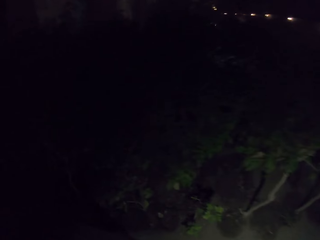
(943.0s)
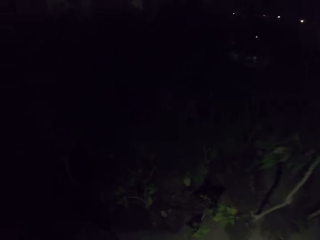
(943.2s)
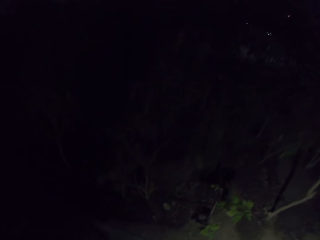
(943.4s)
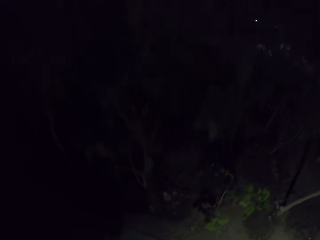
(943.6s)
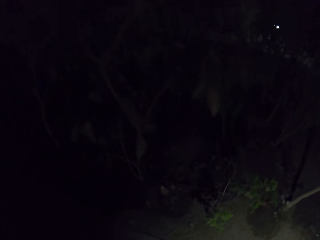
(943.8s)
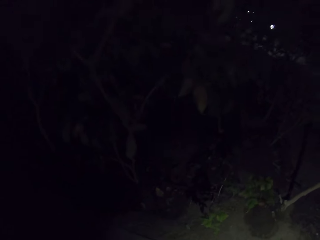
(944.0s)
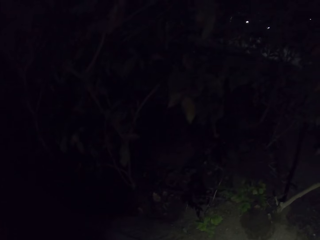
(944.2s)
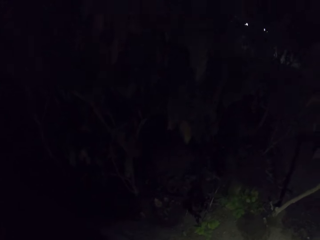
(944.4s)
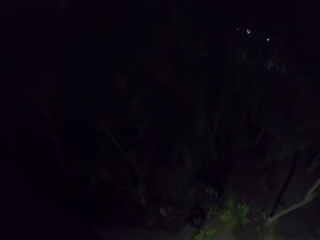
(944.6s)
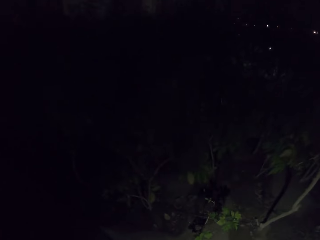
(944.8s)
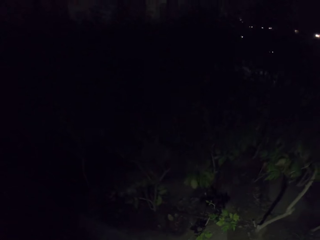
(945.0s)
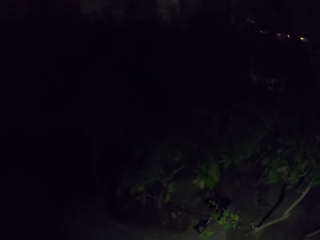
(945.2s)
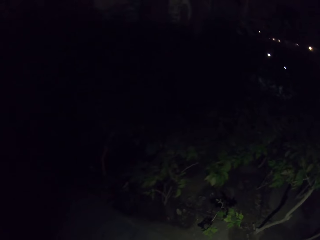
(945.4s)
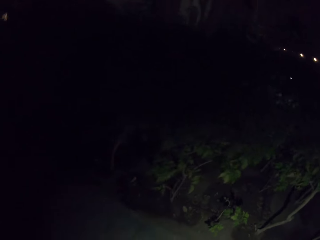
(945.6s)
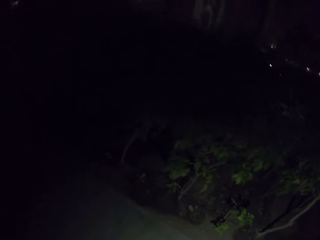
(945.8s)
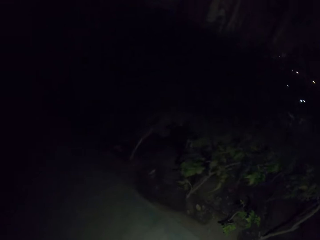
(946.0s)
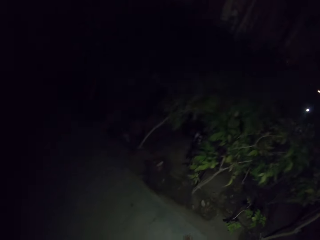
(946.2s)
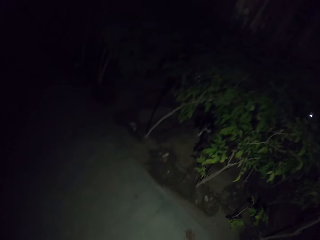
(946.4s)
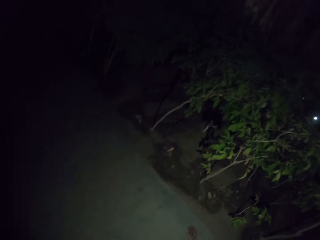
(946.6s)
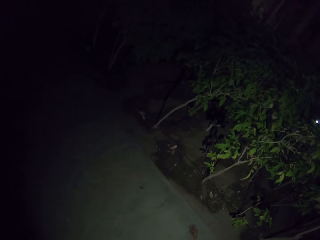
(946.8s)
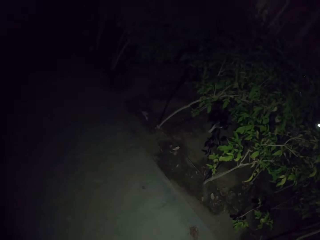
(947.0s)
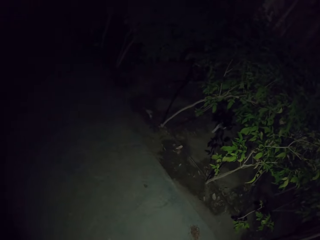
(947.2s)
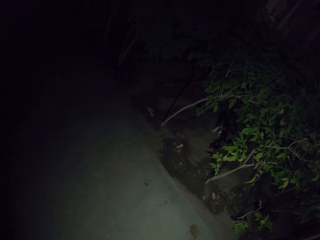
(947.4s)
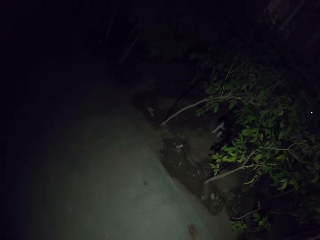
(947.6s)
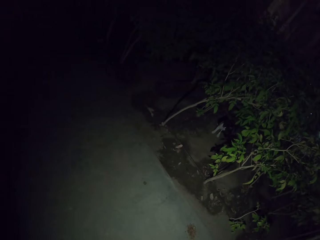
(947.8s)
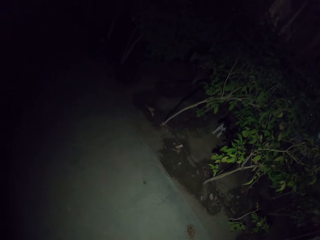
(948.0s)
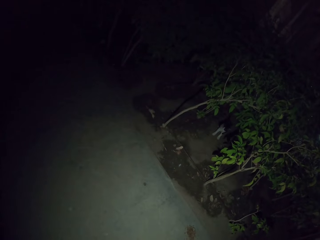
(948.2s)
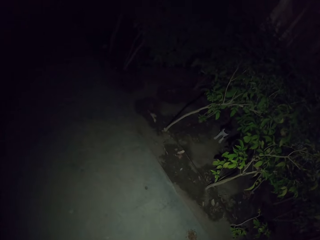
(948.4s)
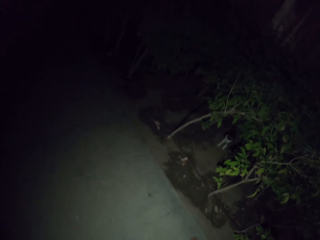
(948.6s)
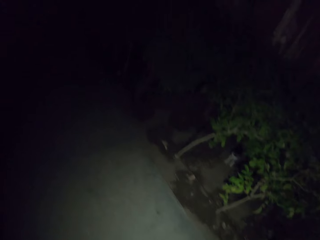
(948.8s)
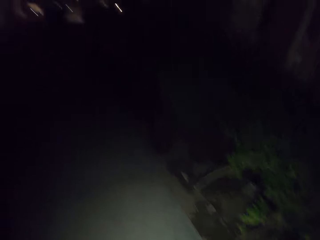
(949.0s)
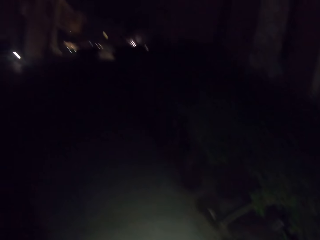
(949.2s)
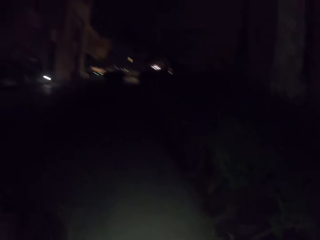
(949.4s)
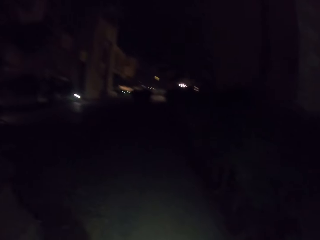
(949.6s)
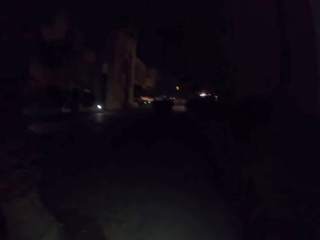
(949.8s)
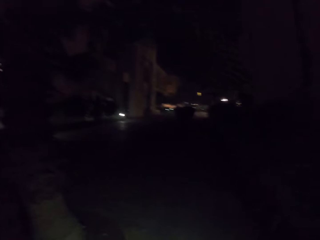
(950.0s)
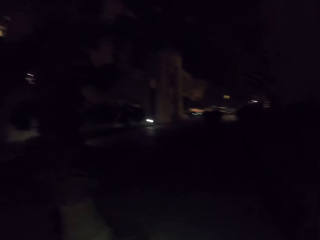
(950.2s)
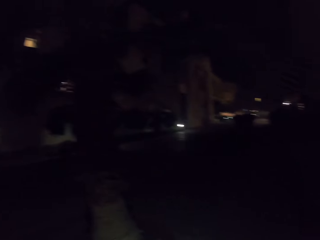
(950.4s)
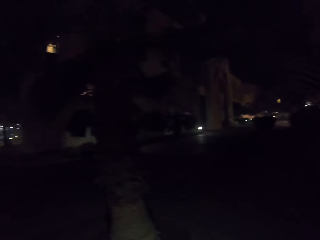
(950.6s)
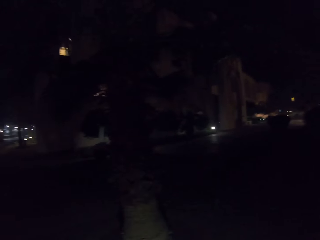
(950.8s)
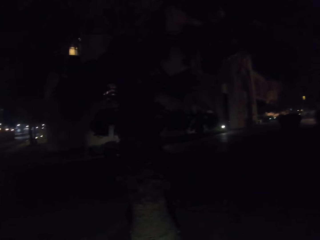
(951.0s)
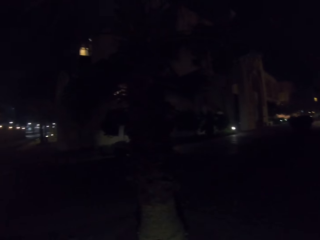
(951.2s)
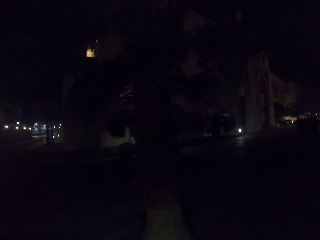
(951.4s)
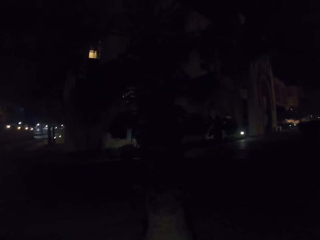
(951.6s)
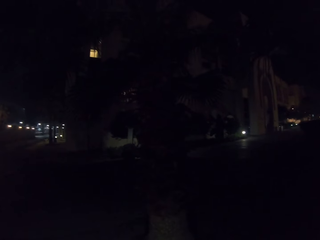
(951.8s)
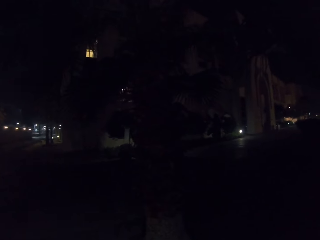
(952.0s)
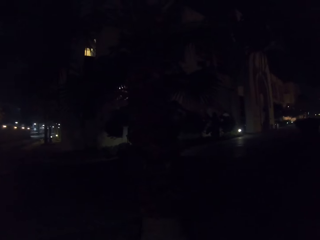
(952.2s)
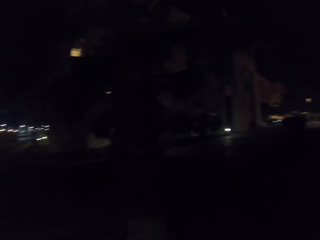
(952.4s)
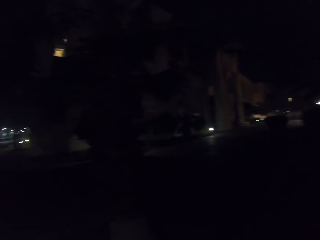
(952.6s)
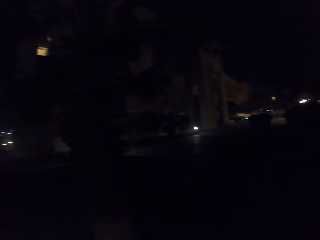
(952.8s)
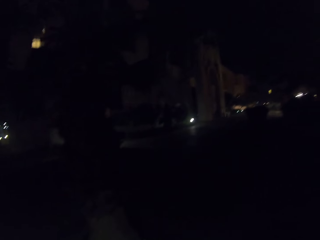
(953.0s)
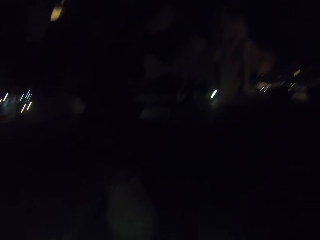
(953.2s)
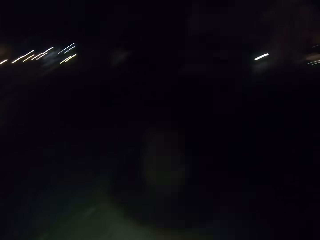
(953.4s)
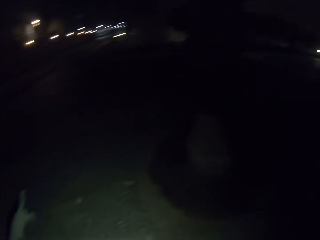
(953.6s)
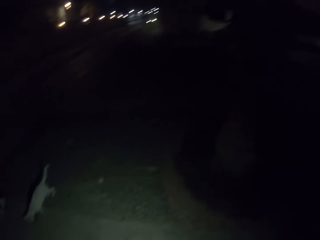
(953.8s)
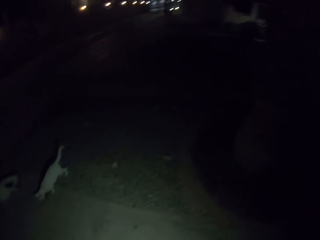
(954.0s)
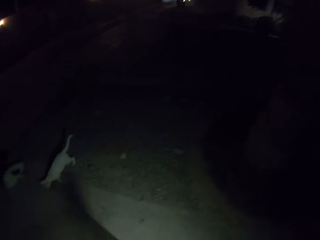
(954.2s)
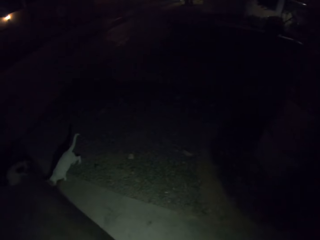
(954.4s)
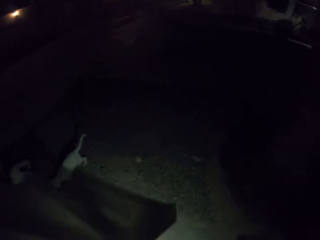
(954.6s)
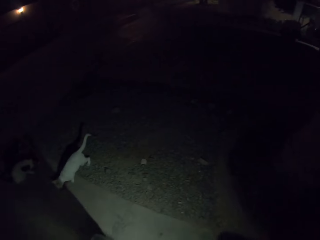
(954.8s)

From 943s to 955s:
The camera wearer puts cat food on the sidewalk. They walk around.

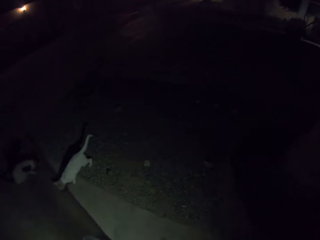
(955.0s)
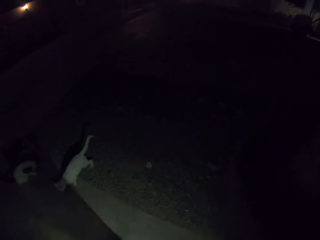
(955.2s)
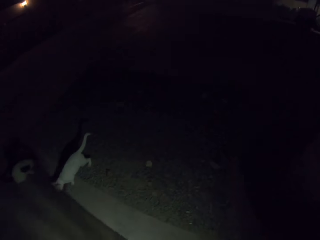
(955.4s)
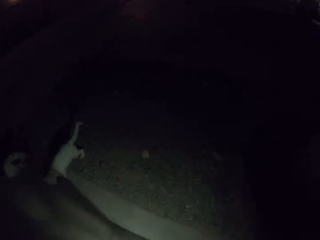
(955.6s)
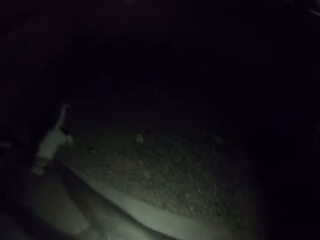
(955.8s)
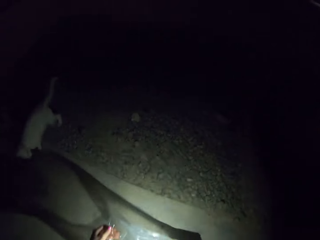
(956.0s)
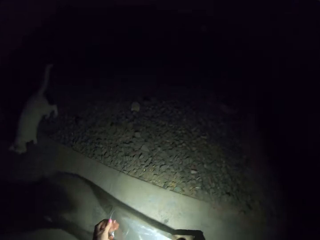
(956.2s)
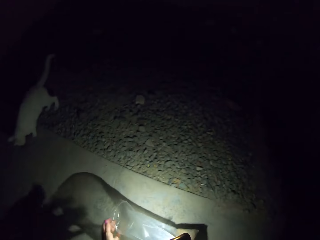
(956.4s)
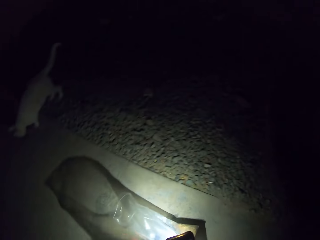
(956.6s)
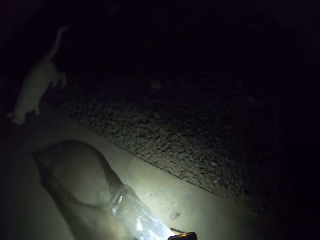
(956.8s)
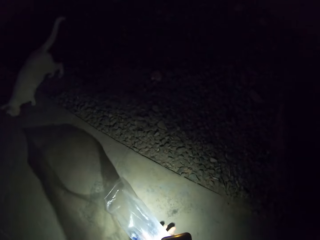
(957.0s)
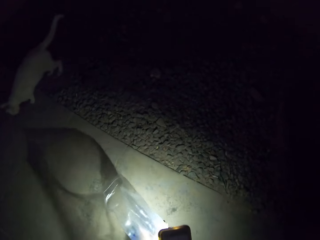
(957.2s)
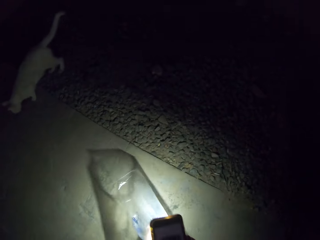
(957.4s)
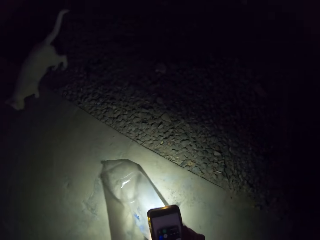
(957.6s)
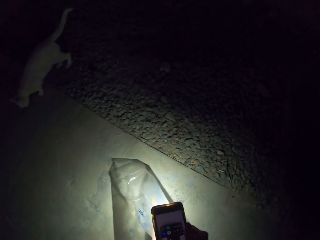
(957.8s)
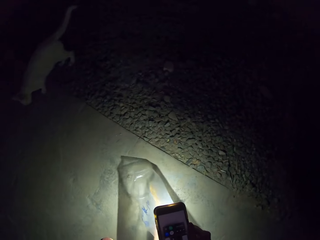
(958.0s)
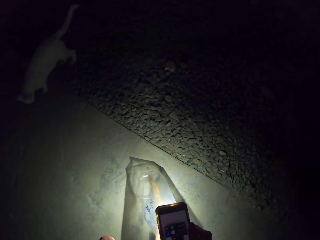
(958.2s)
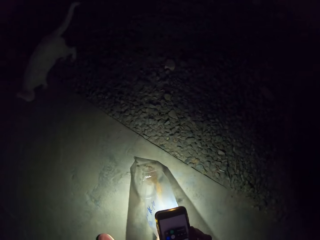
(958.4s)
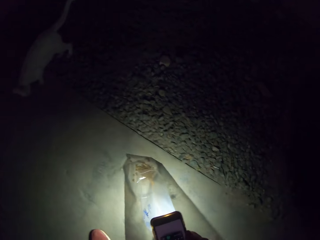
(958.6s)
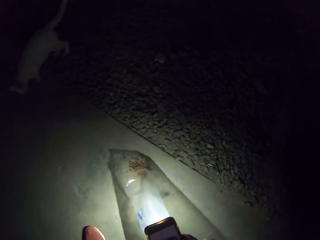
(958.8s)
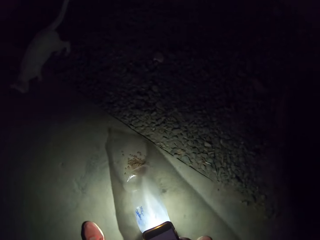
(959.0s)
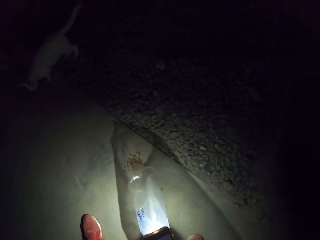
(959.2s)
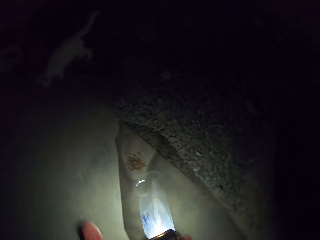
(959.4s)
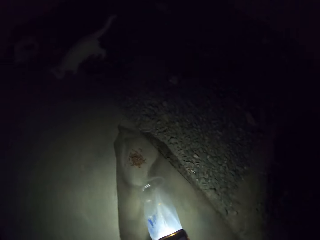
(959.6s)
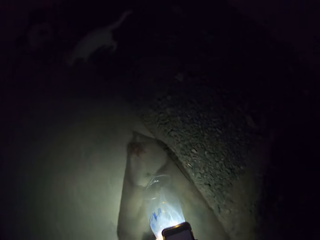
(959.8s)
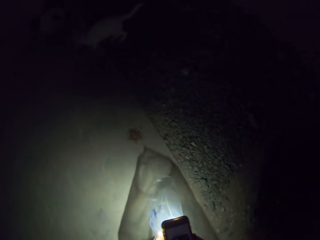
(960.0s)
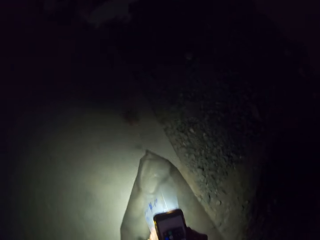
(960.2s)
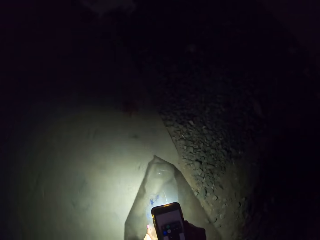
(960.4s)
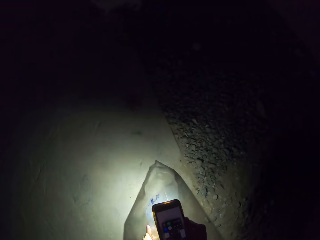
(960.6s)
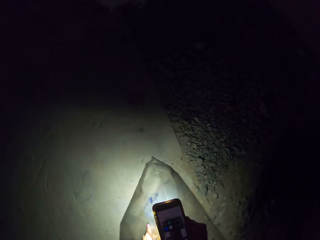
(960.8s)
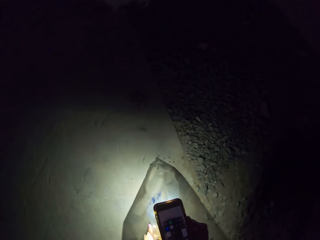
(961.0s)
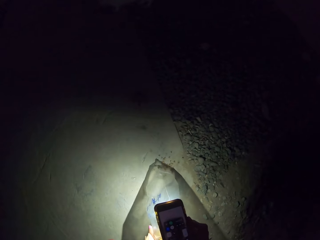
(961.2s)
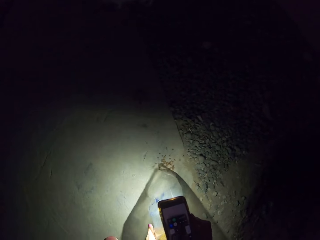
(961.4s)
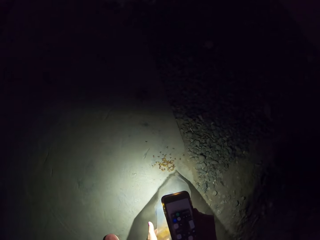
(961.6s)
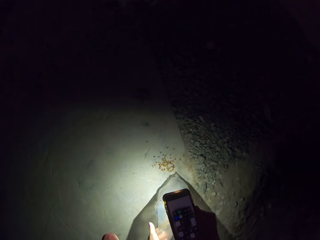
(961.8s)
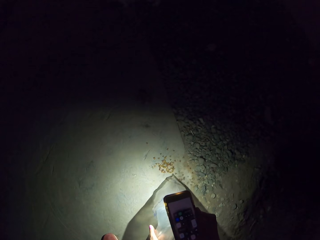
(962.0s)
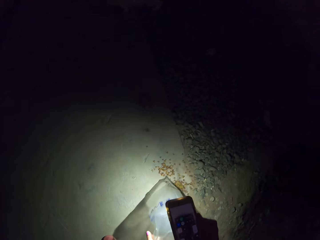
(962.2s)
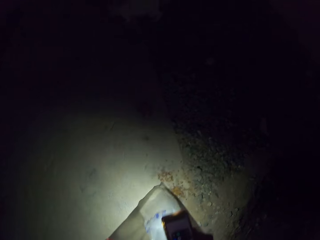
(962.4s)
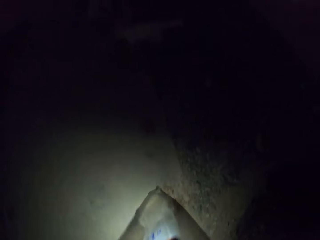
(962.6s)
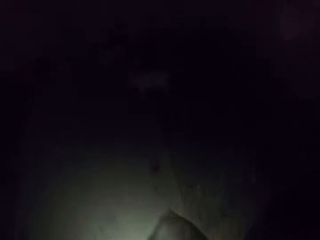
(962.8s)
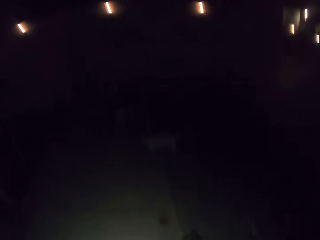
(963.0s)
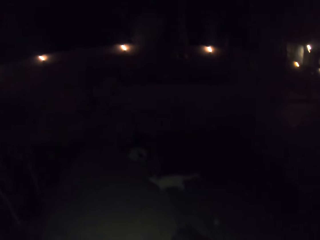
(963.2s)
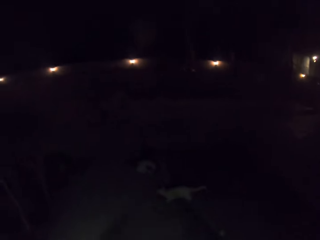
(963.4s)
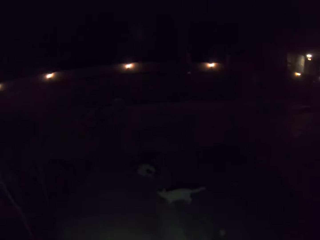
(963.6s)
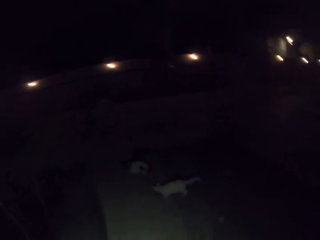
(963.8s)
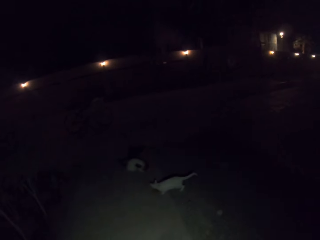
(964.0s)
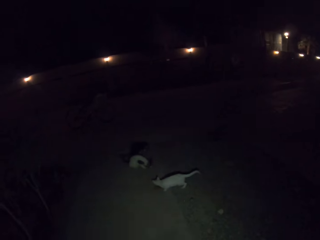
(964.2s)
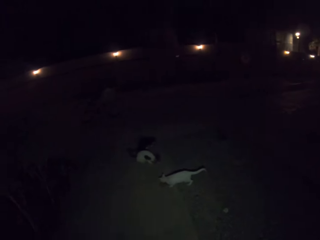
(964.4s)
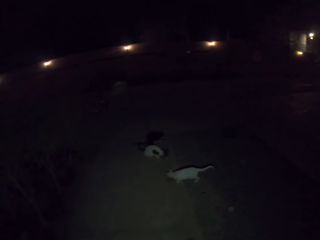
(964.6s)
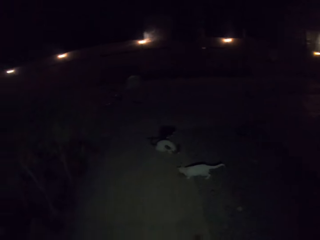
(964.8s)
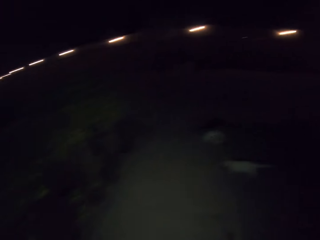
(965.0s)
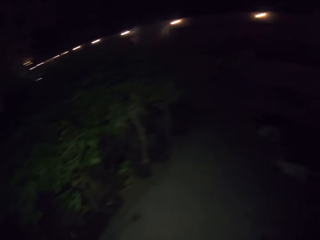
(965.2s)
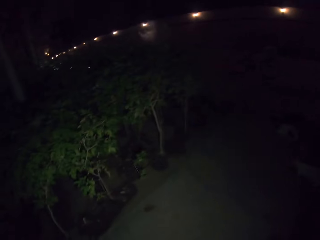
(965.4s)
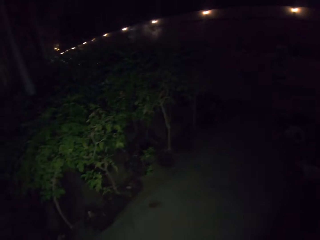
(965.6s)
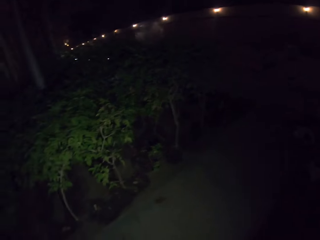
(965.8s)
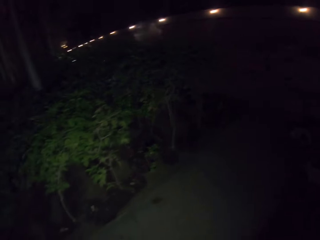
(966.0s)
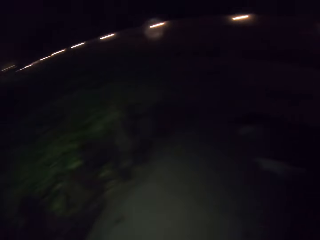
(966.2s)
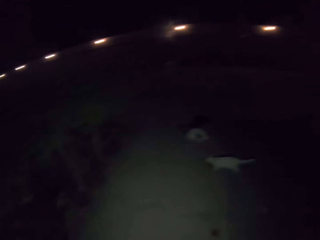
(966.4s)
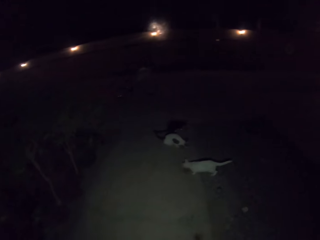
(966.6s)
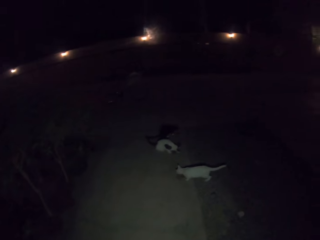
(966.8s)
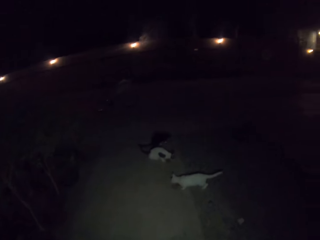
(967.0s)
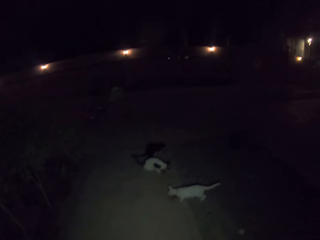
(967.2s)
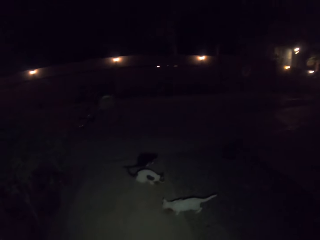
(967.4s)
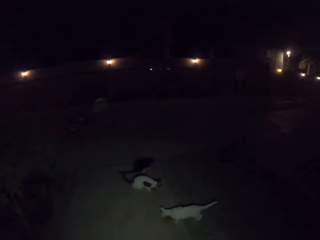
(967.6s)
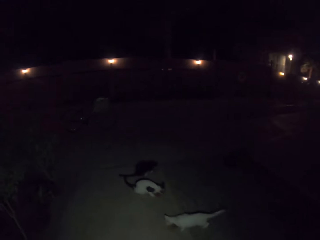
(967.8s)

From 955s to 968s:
The camera wearer holds the phone. They put more food on the sidewalk for the cats. They look around.
